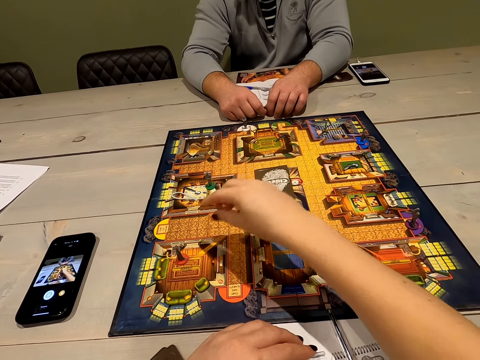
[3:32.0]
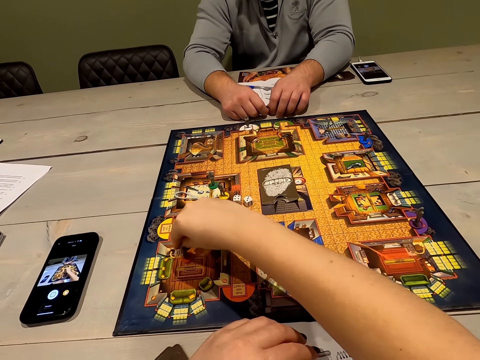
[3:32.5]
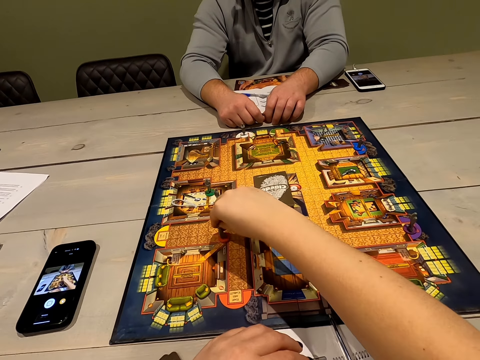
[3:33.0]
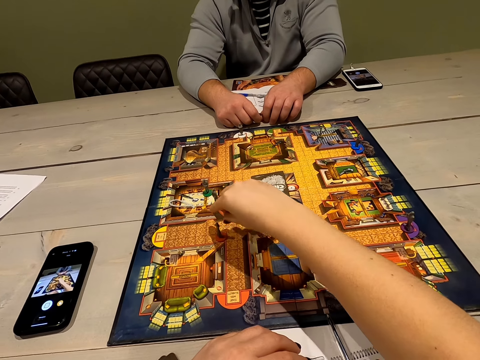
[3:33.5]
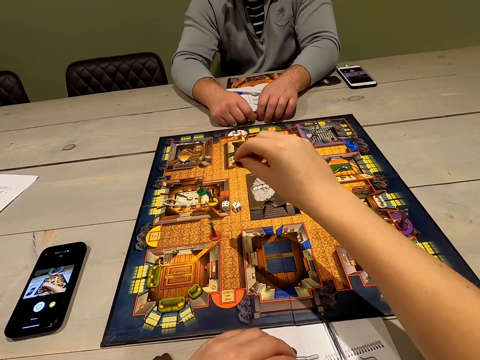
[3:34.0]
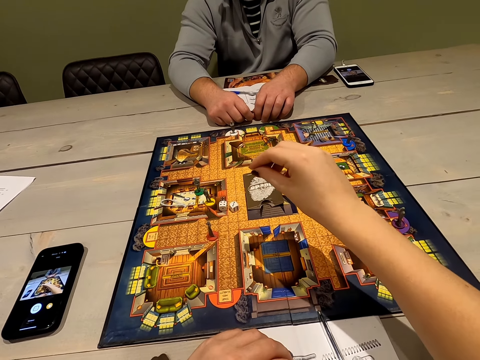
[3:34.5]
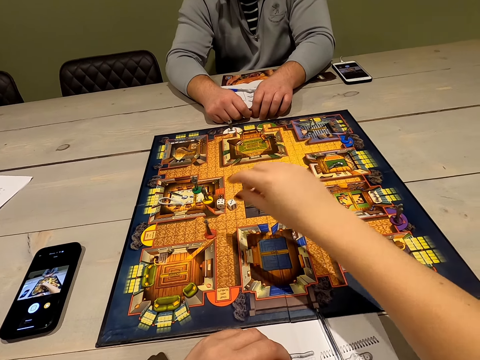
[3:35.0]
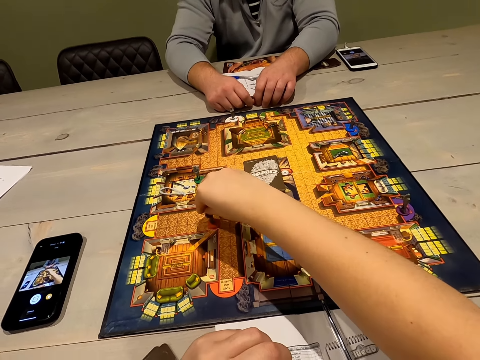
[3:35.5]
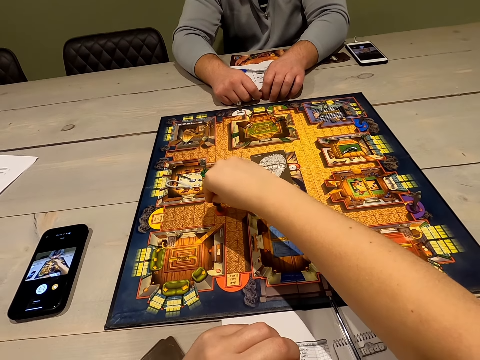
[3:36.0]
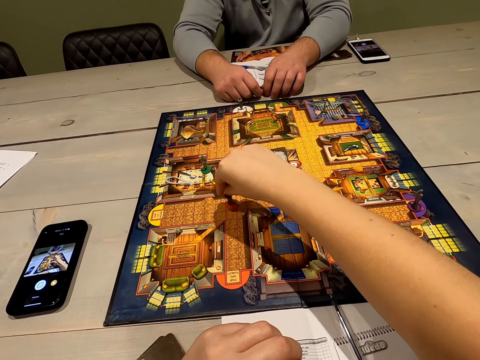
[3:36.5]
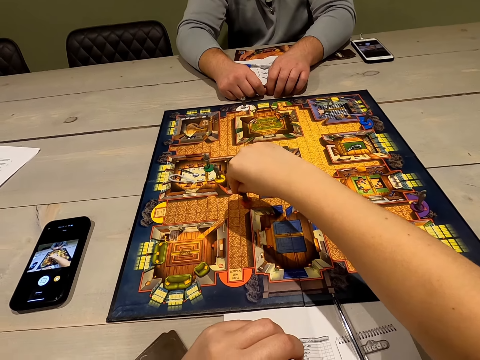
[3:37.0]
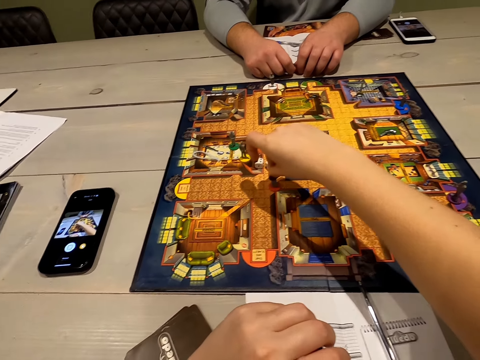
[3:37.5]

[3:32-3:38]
The camera wearer moves a pawn.

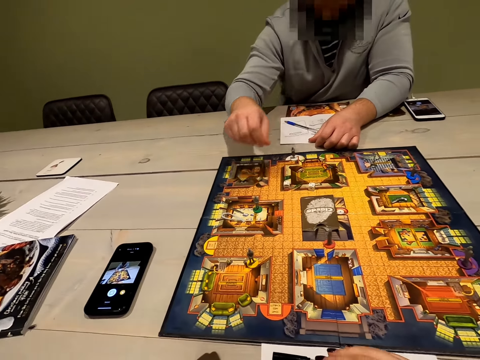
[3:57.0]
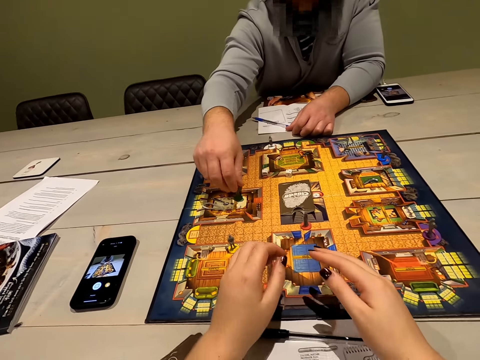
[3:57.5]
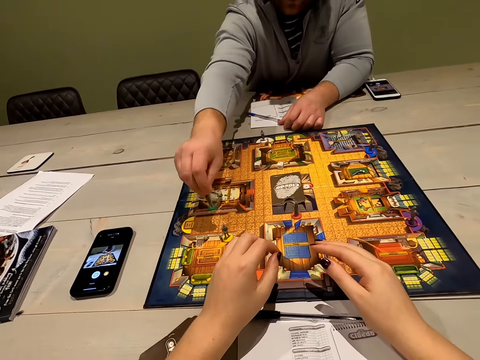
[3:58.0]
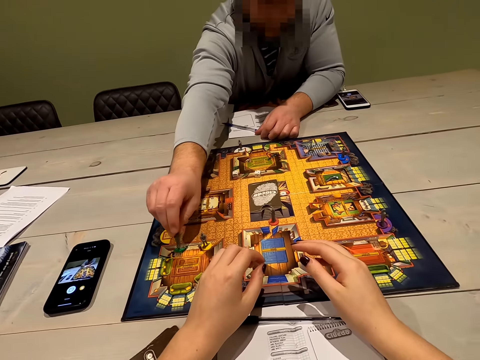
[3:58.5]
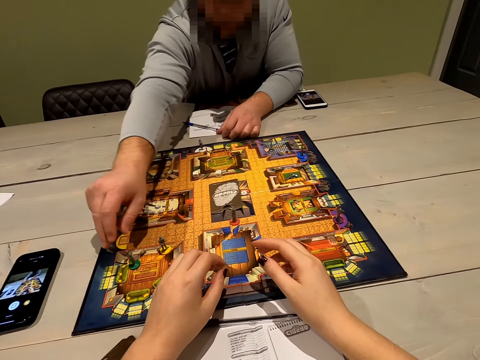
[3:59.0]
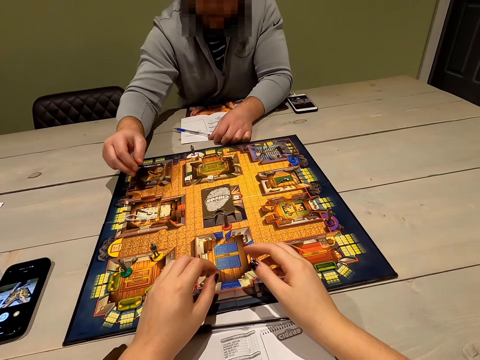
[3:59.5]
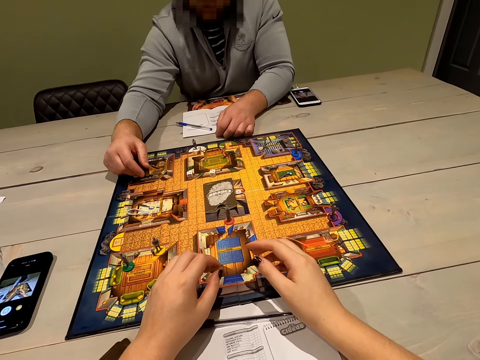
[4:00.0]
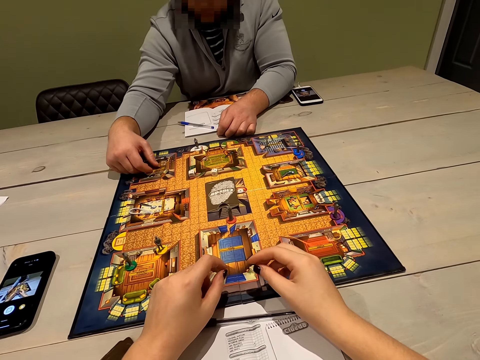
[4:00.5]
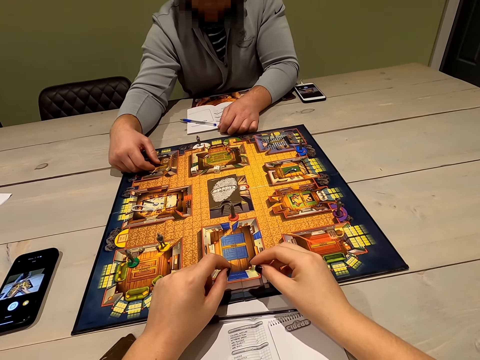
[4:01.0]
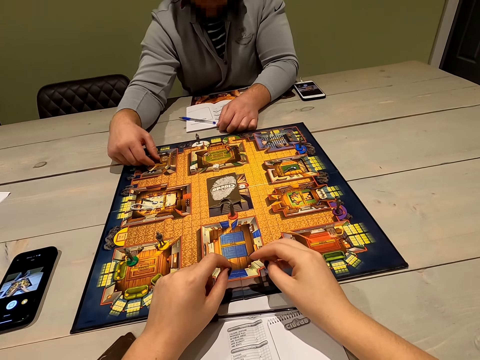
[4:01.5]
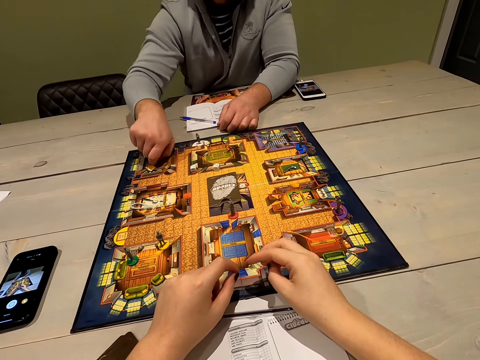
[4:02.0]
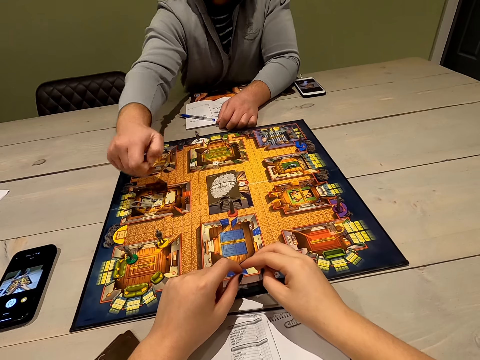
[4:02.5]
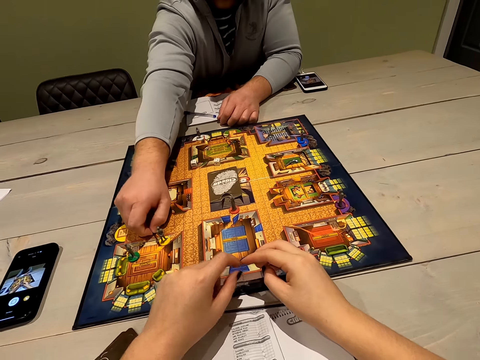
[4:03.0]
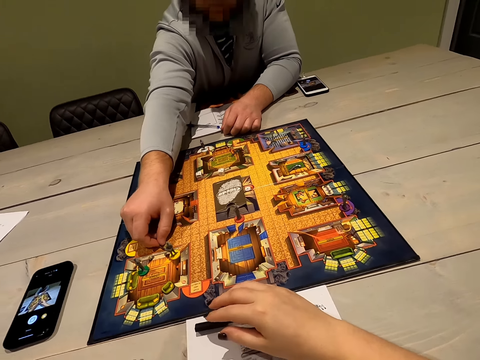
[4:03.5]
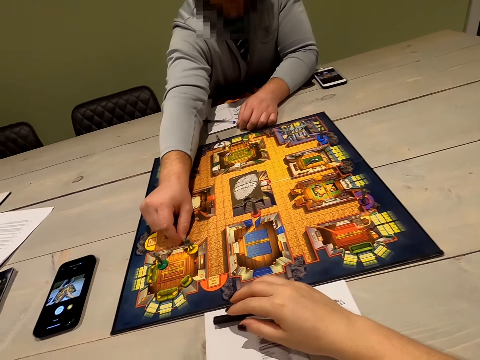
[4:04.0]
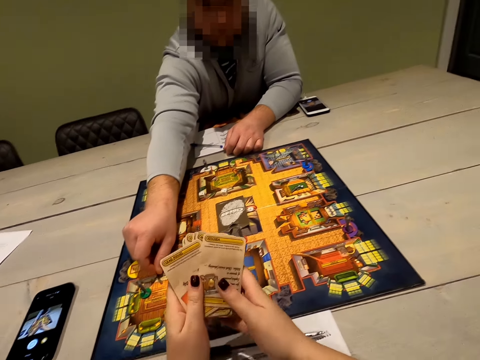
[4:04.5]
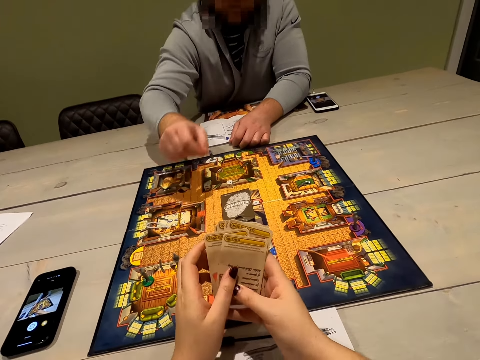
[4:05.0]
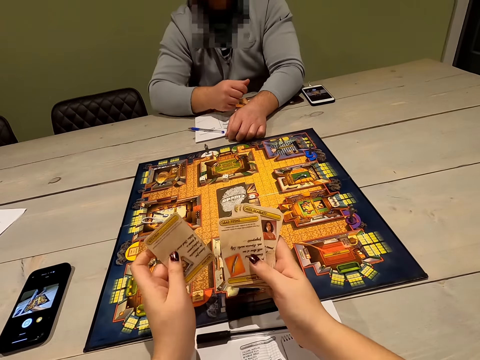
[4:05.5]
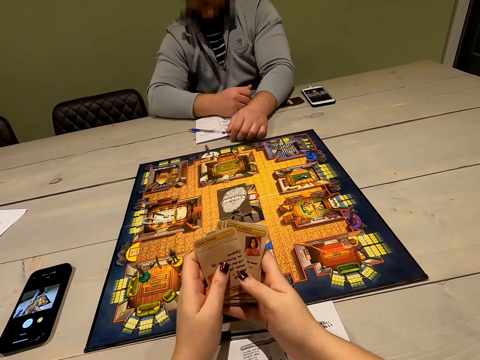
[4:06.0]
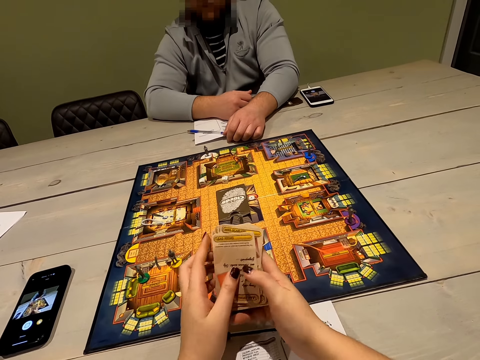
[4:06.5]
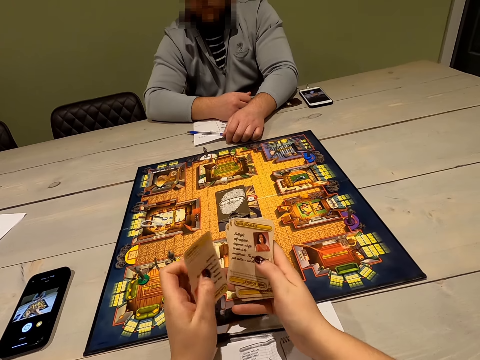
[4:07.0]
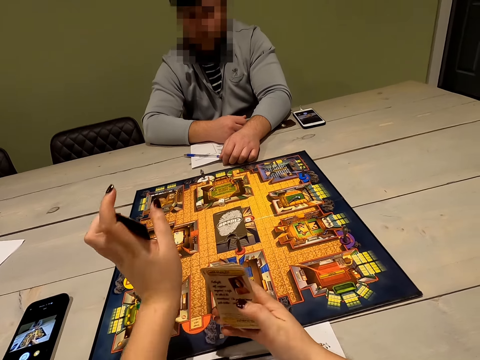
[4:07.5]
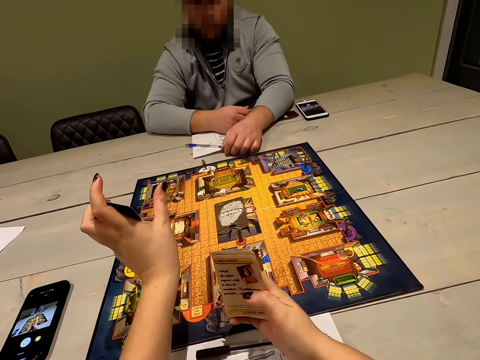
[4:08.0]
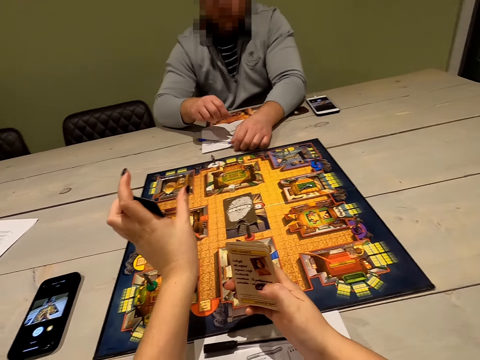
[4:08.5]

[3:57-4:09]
A man moves a chessman. The man moves a pawn. The camera wearer picks up cards. They look at the cards. They show the man a card.

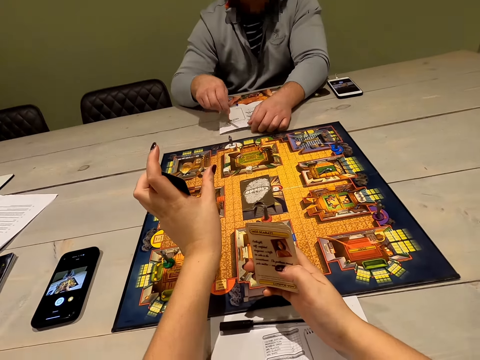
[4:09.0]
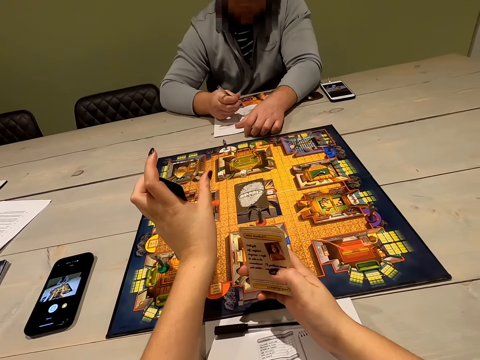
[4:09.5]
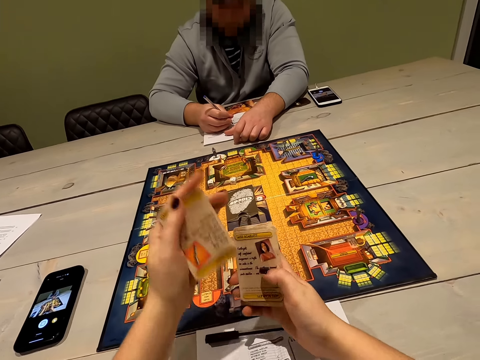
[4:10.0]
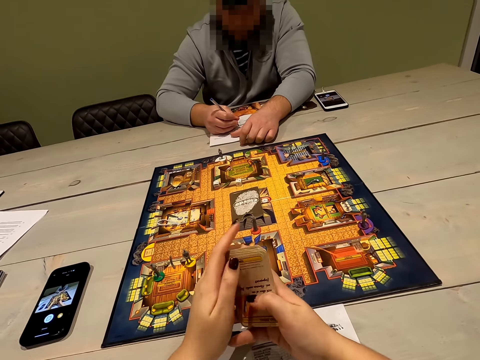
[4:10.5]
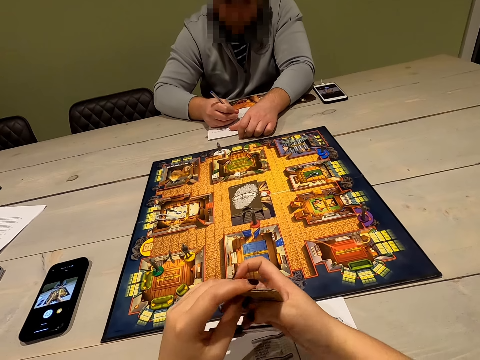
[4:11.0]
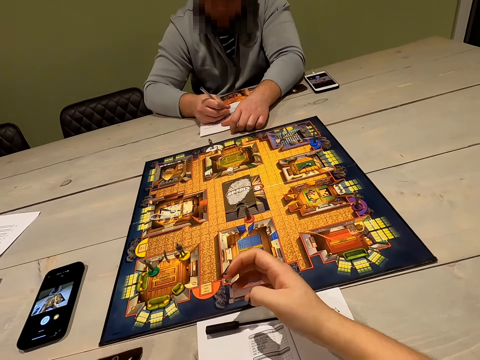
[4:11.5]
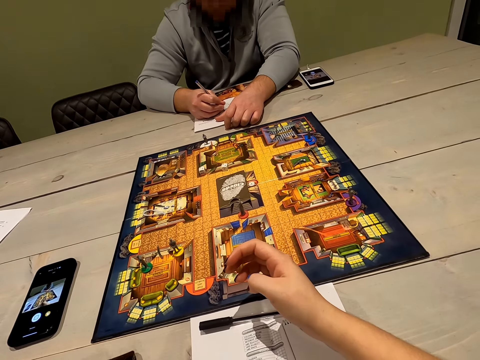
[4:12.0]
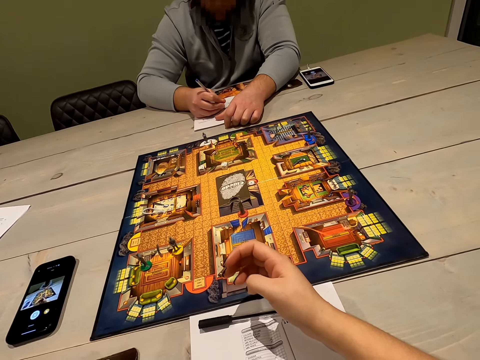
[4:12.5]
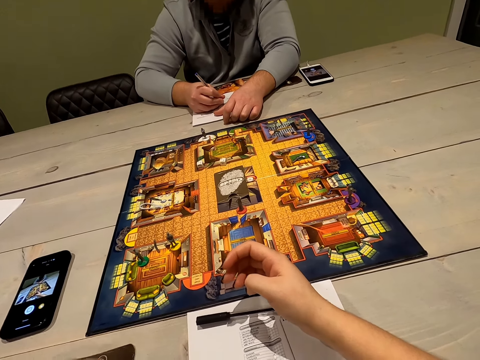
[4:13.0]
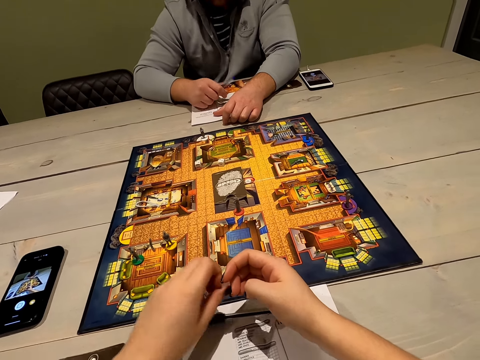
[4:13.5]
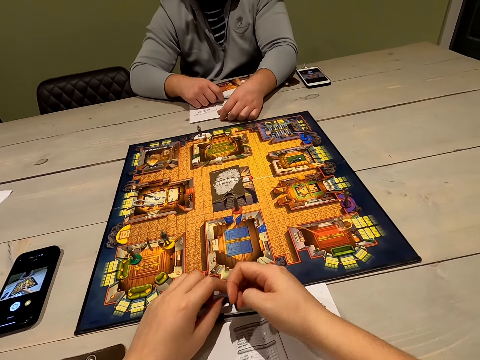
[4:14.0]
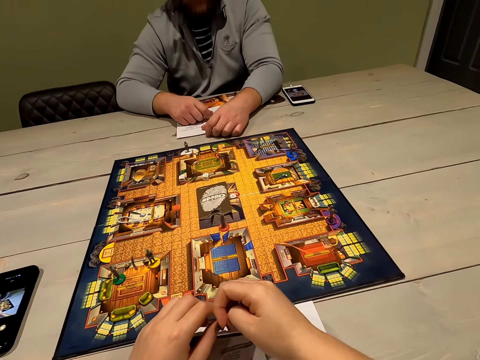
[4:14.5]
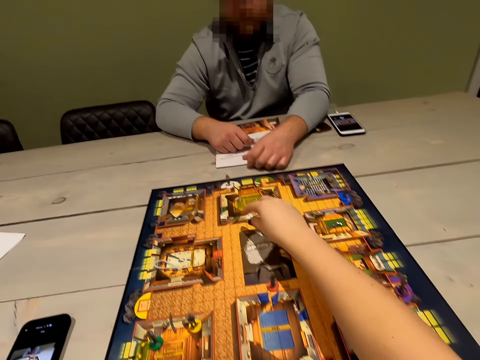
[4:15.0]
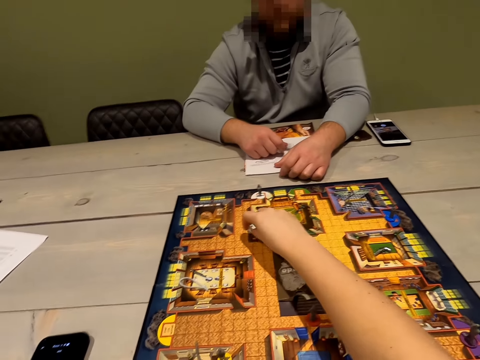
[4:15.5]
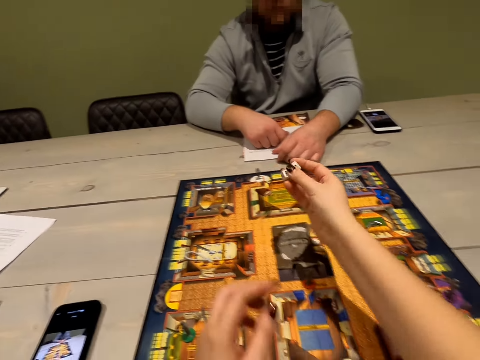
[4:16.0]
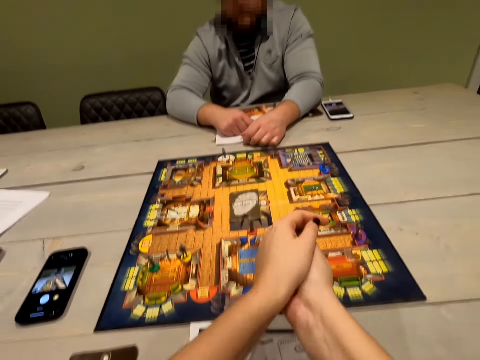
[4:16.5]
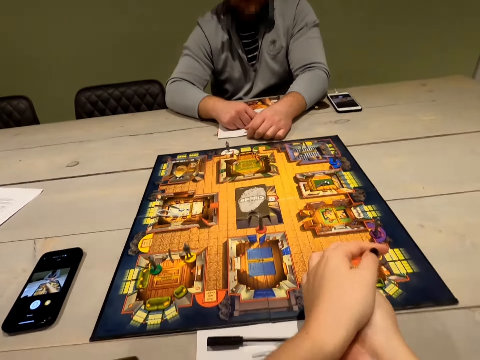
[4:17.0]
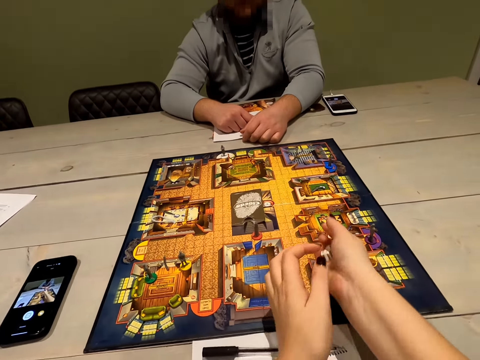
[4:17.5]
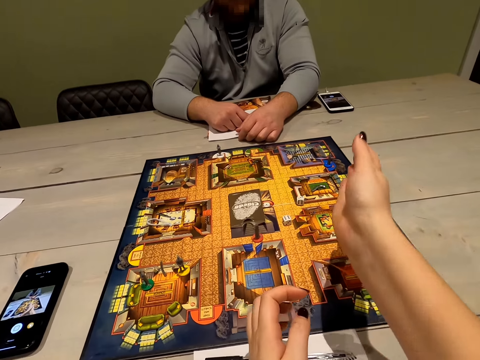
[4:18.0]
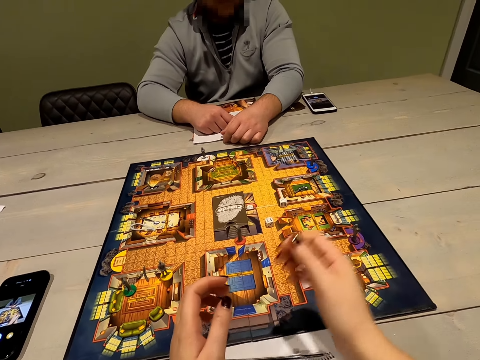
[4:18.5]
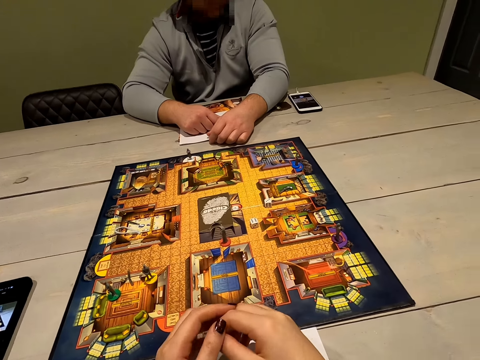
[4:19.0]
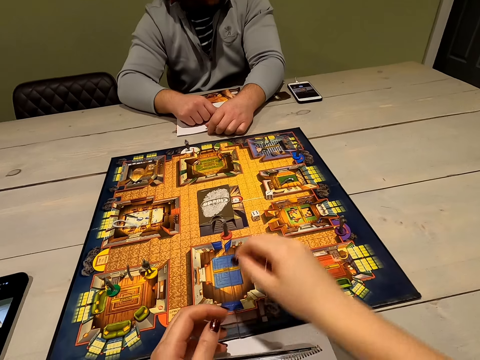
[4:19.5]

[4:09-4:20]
A person writes. The camera wearer puts the cards down. They pick up the dice. They roll the dice.
